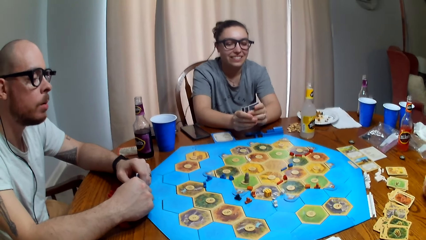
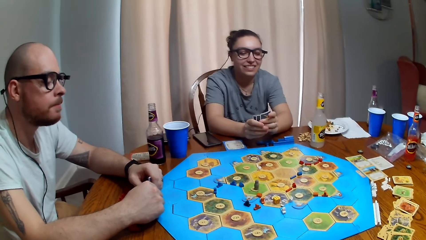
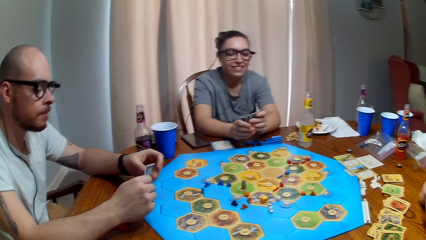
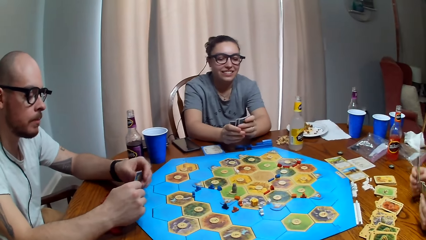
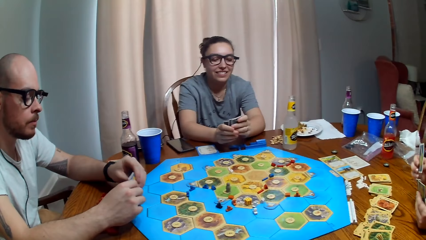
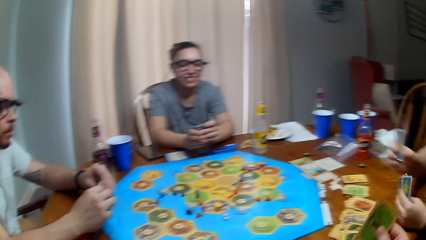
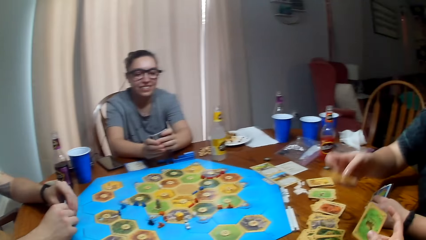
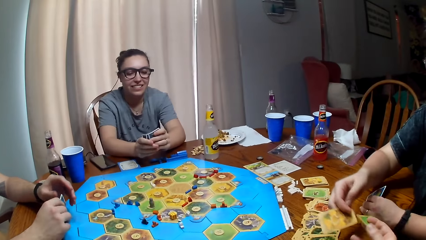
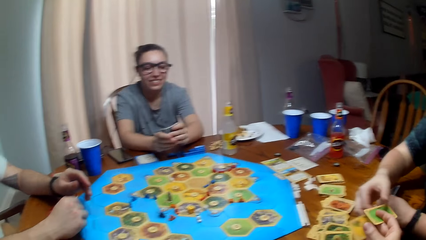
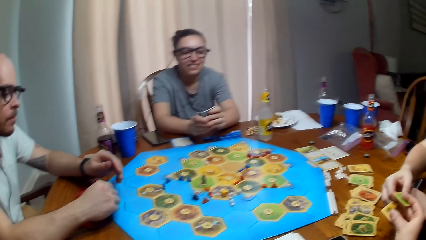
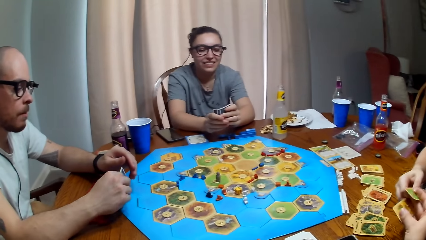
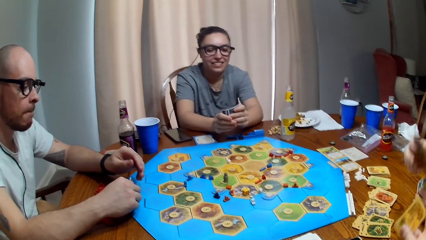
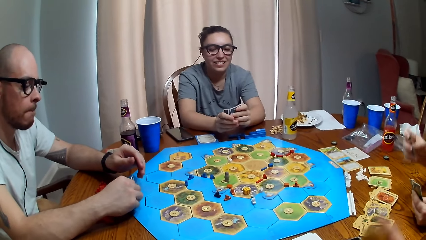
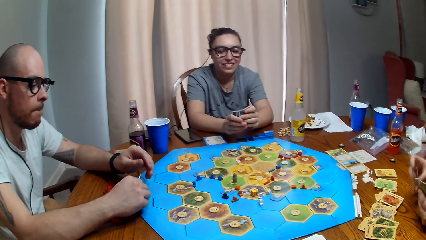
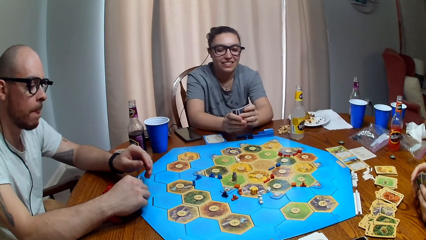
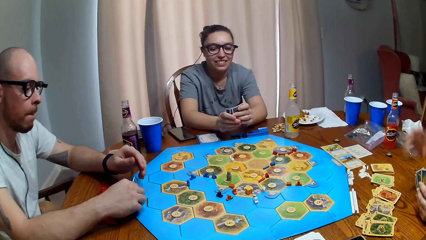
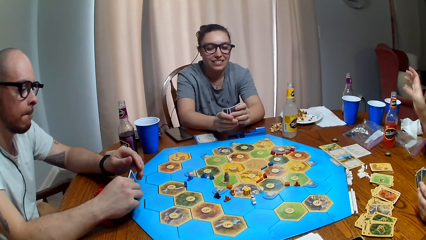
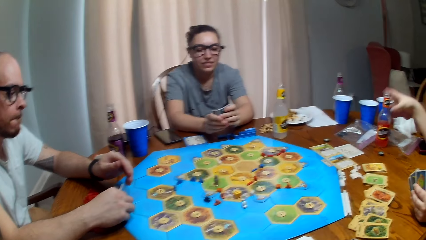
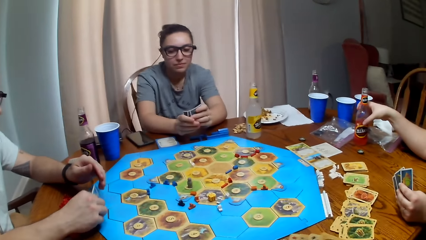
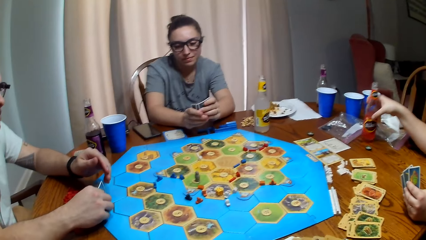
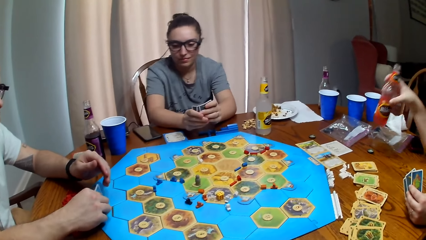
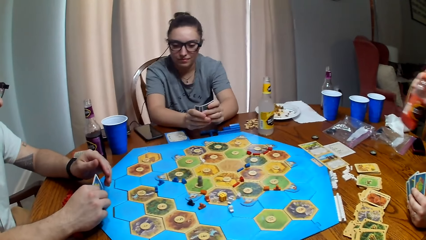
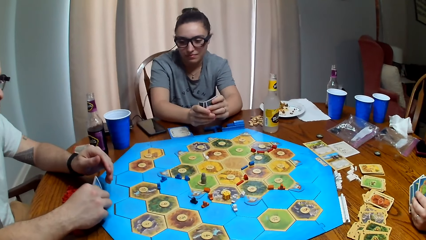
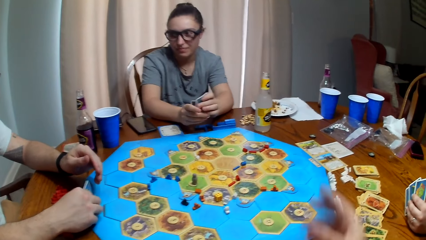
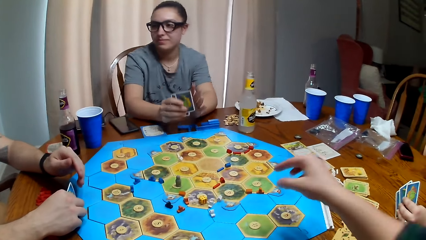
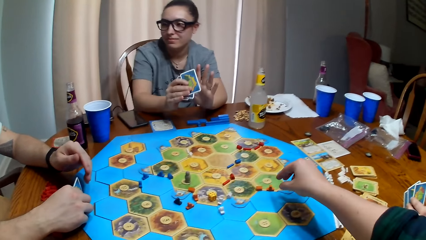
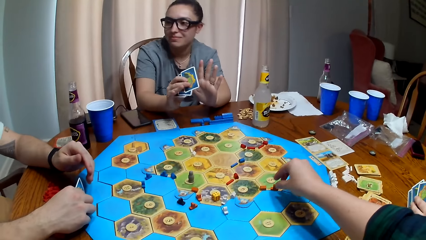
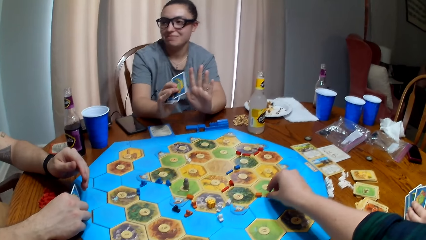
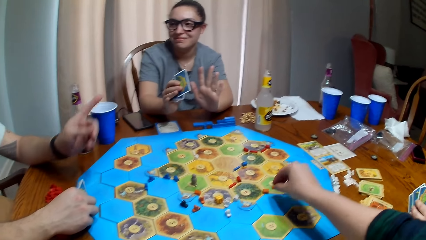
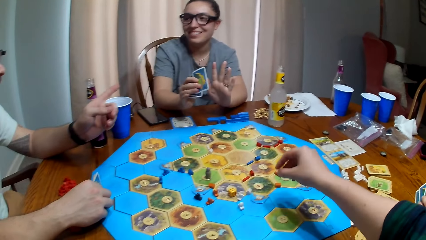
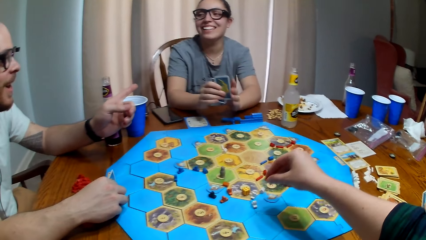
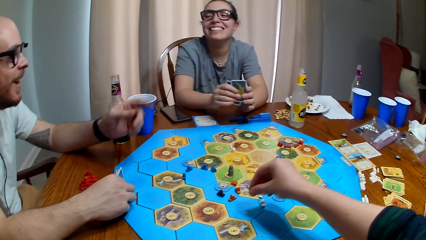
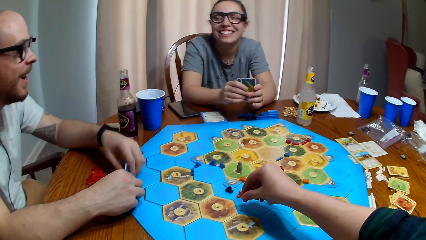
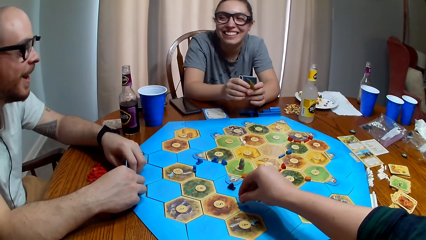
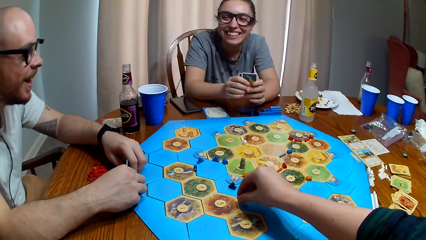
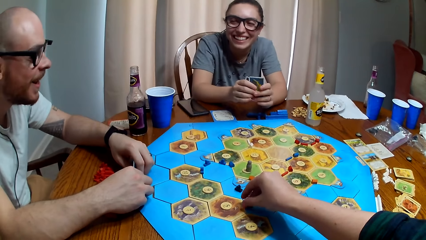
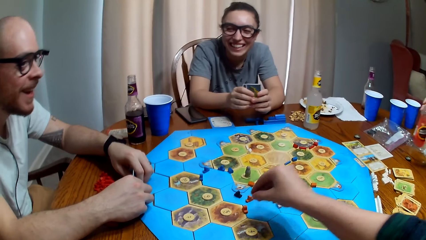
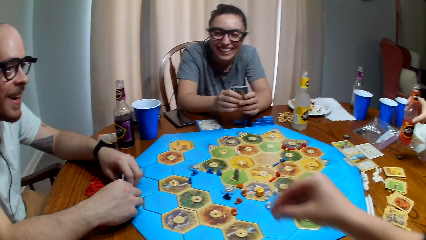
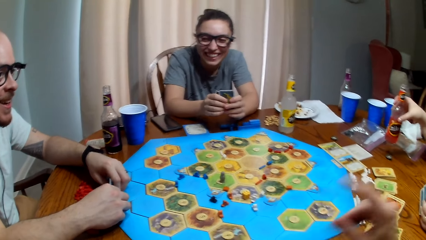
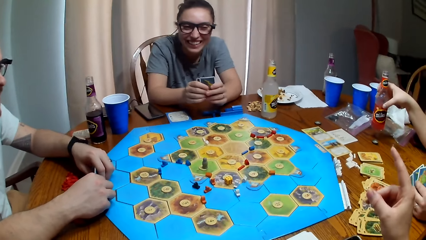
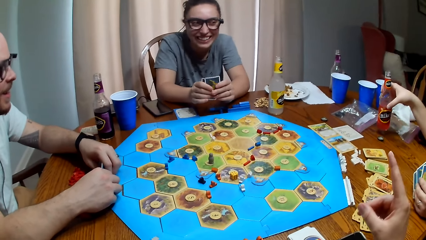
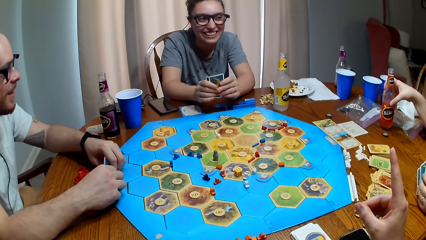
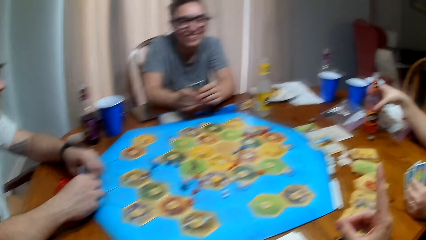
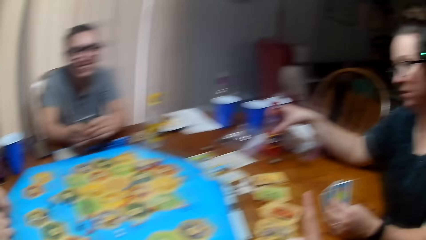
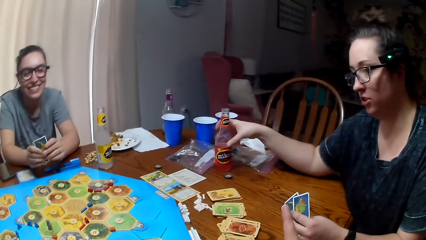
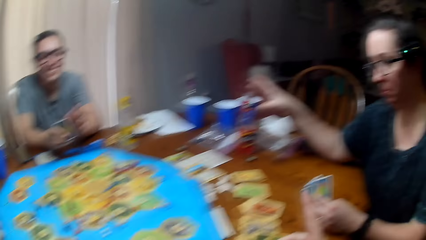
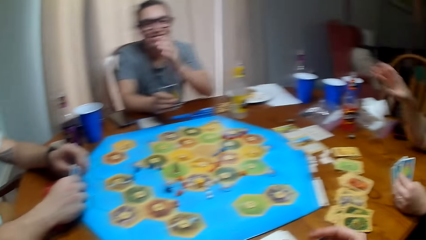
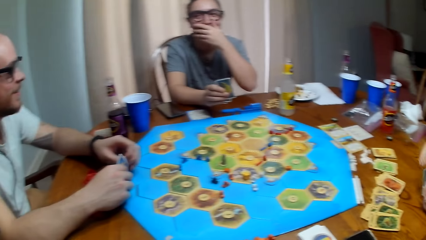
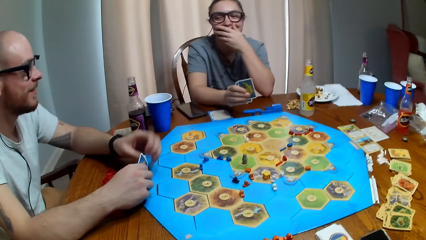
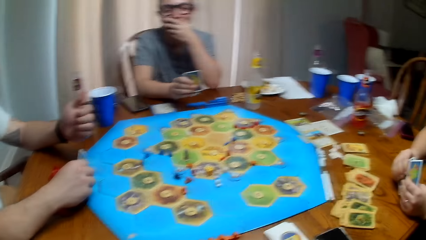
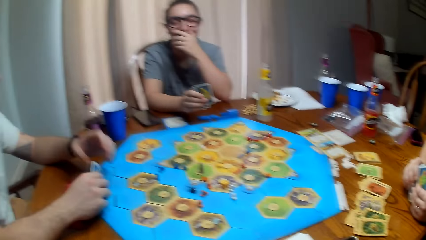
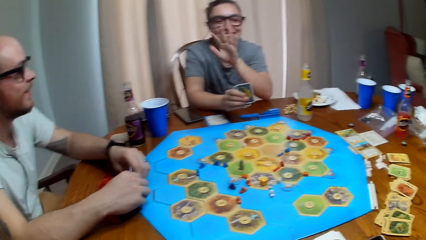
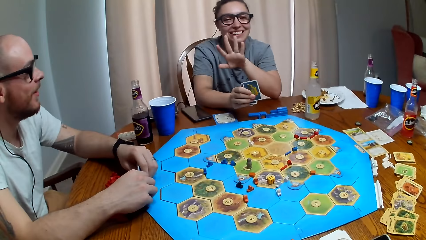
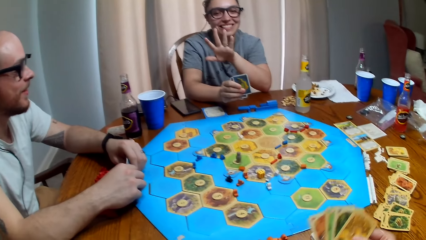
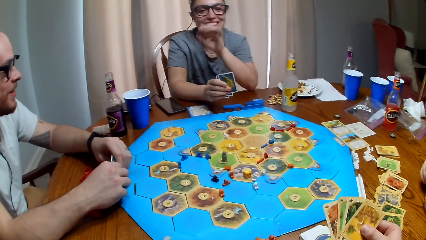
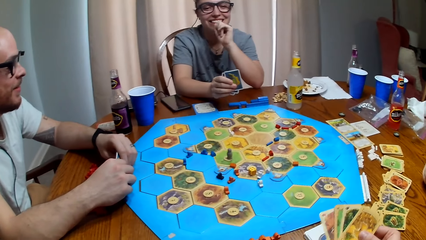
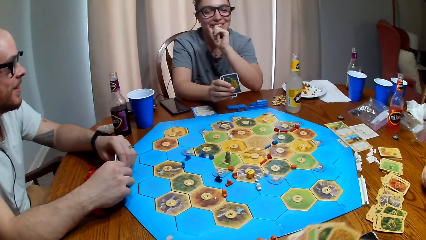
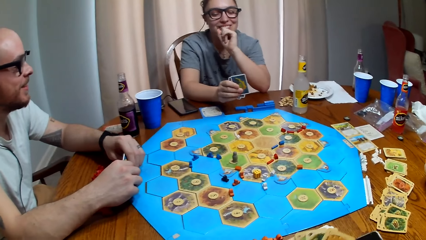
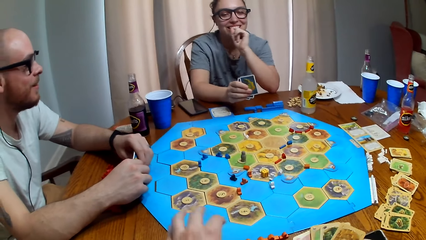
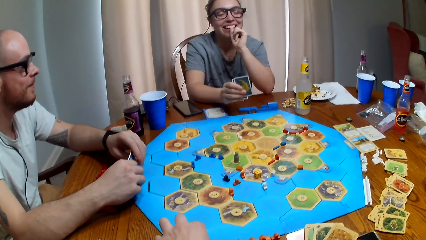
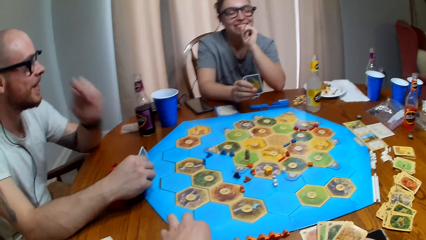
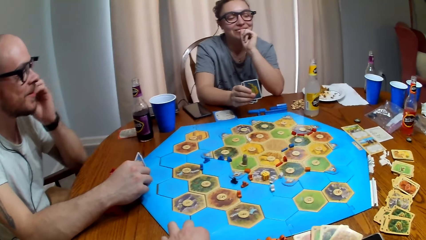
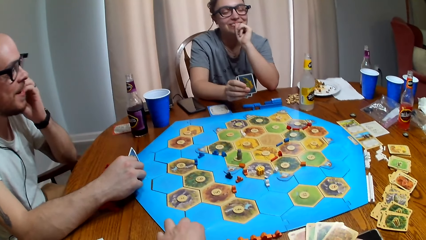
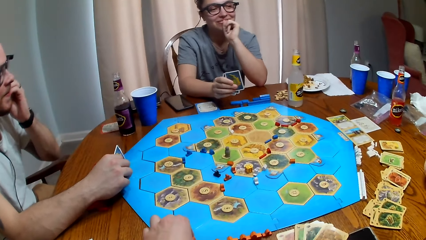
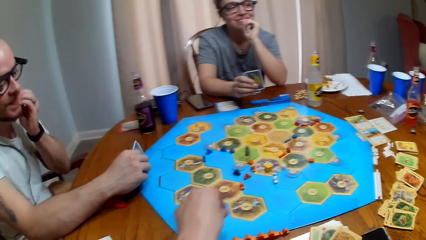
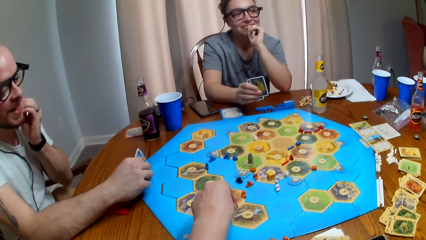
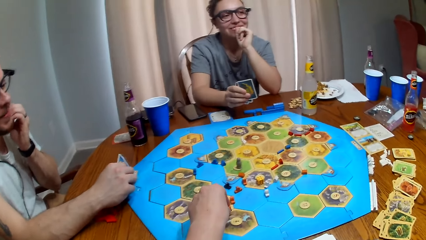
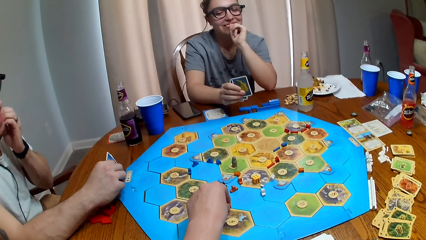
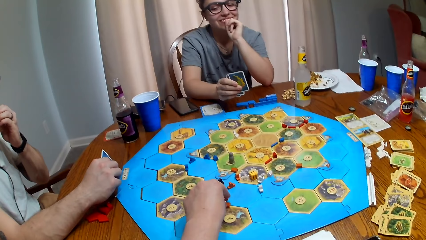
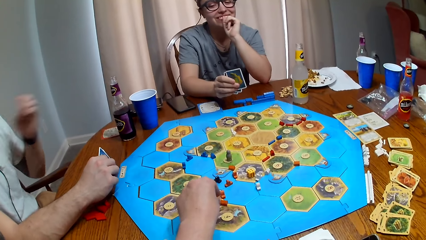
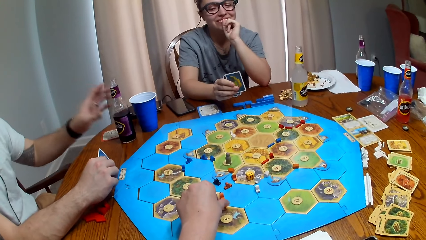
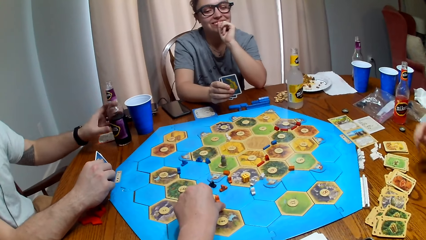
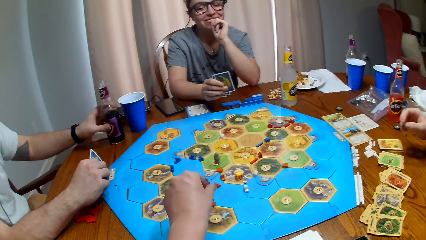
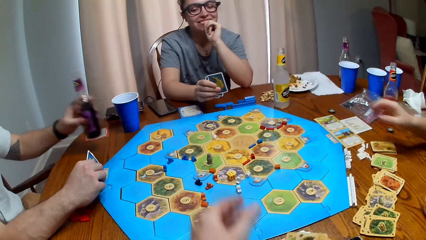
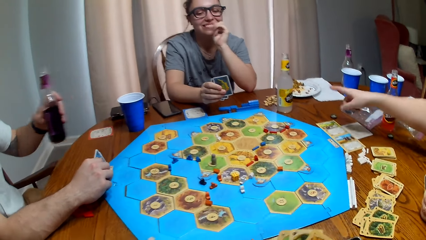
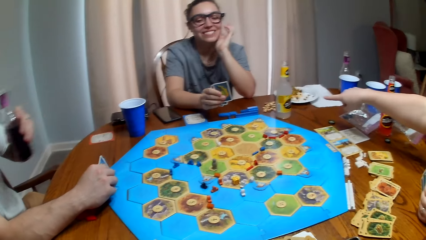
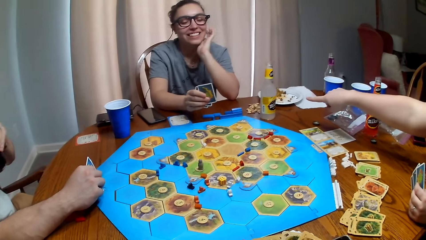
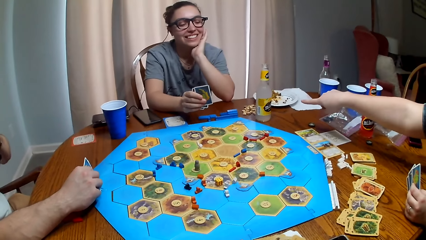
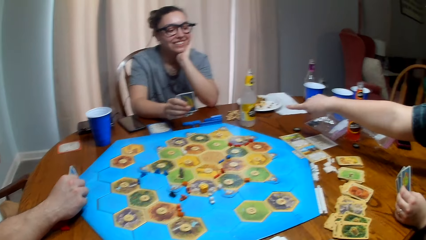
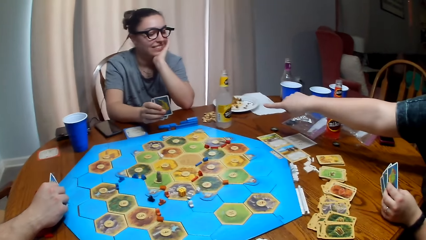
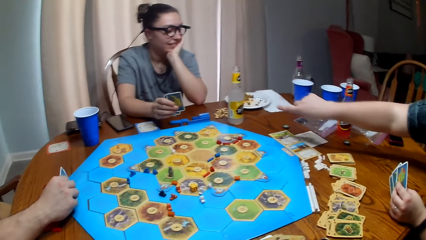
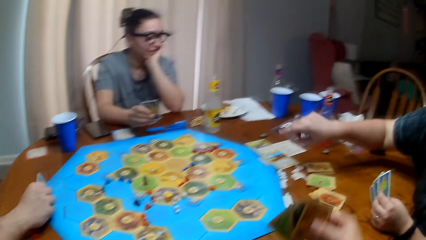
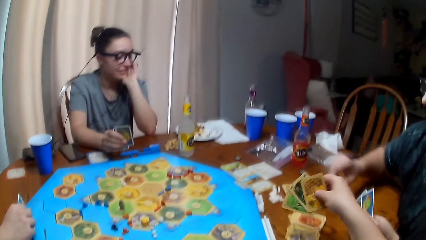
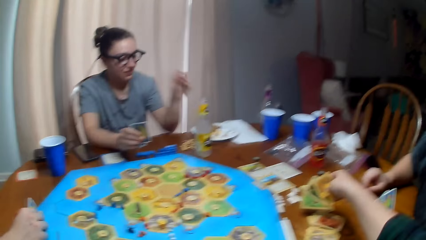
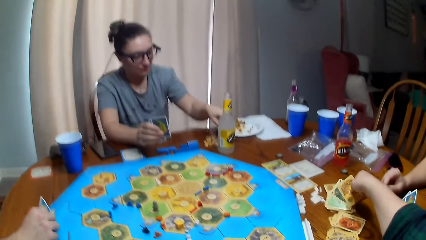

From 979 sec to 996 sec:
A person talks and takes a drink or soda bottle from the table. The camera wearer moves a brick on the board and dialogues with the person, another person and a third person. The first person puts the soda bottle down and talks.
